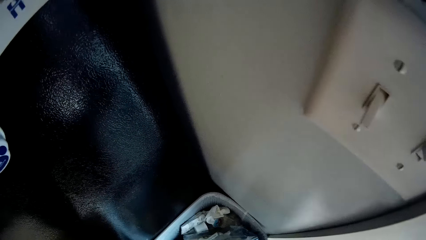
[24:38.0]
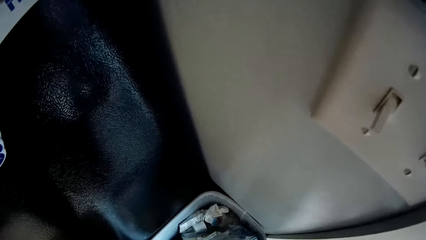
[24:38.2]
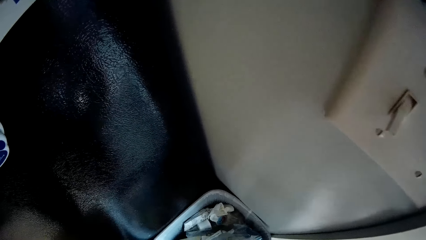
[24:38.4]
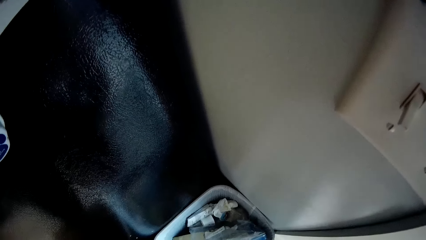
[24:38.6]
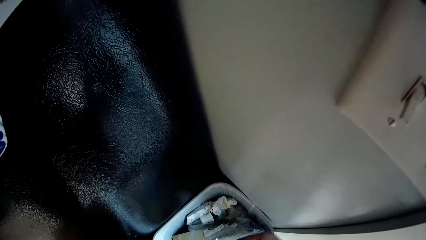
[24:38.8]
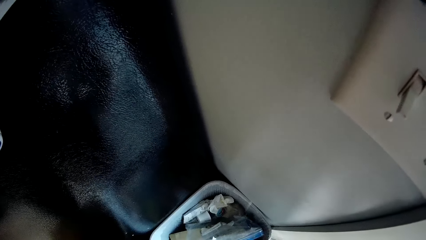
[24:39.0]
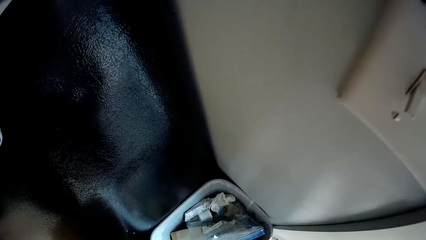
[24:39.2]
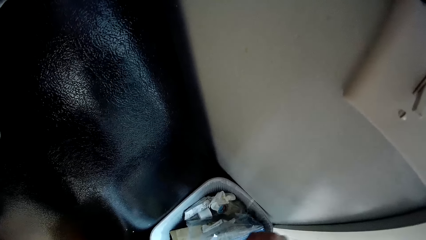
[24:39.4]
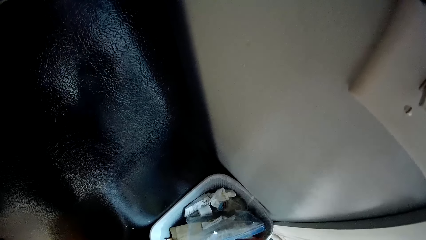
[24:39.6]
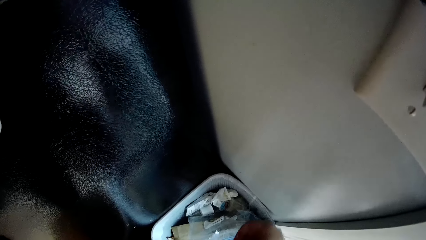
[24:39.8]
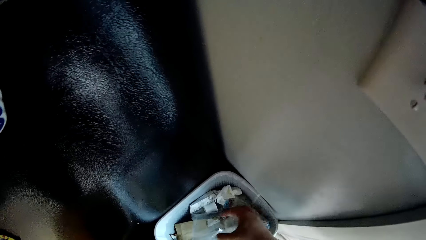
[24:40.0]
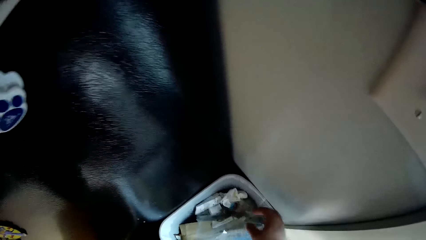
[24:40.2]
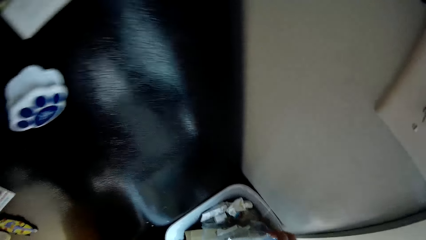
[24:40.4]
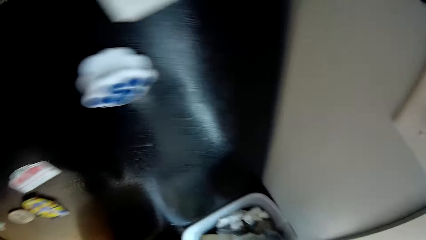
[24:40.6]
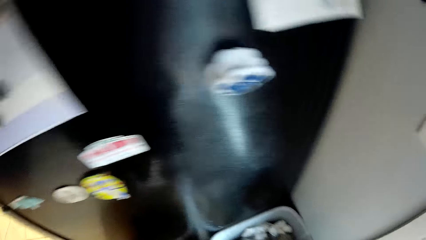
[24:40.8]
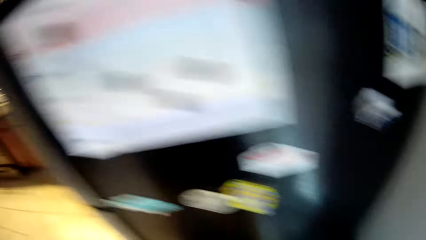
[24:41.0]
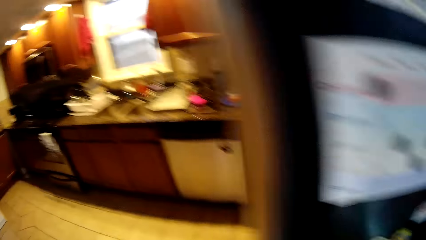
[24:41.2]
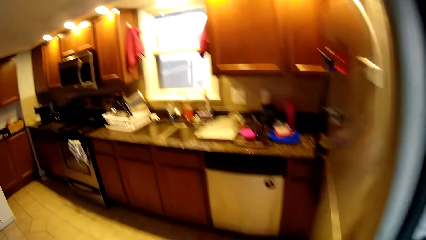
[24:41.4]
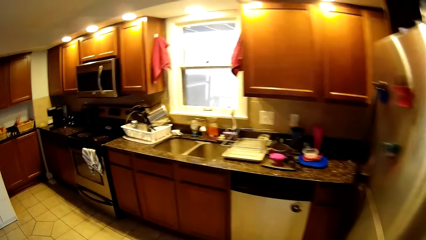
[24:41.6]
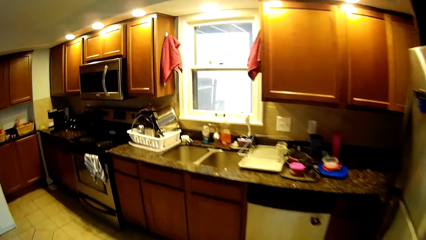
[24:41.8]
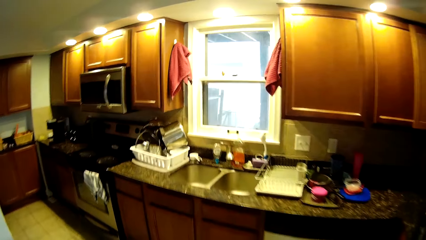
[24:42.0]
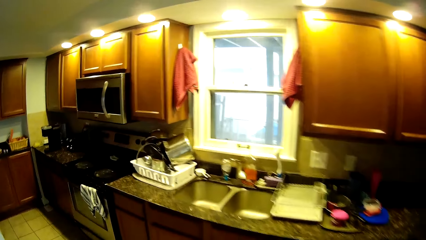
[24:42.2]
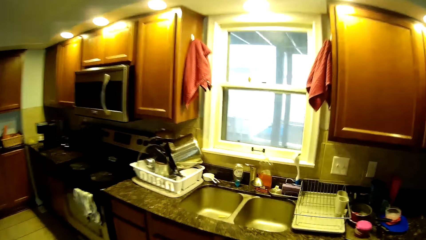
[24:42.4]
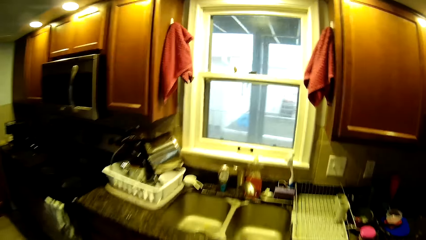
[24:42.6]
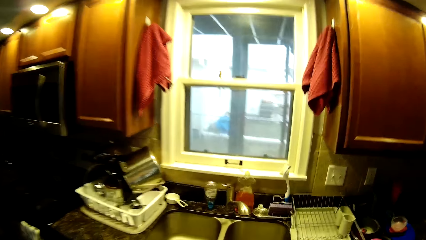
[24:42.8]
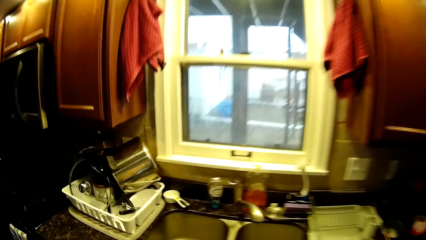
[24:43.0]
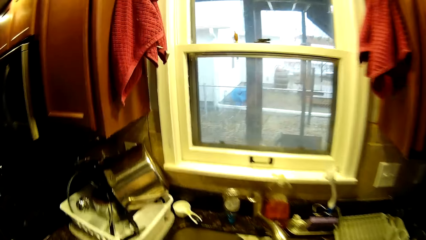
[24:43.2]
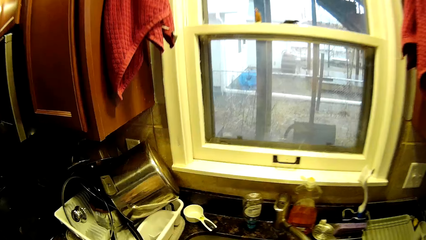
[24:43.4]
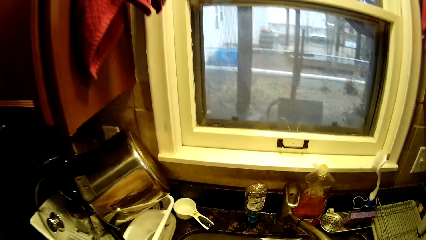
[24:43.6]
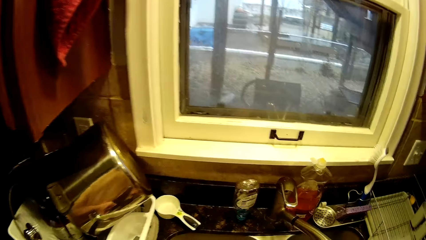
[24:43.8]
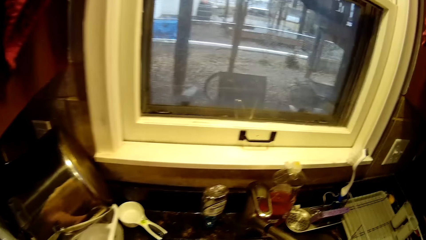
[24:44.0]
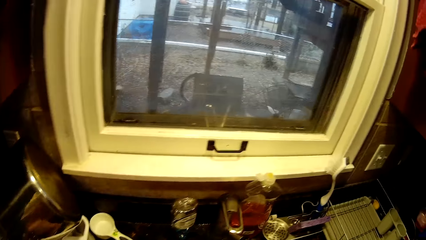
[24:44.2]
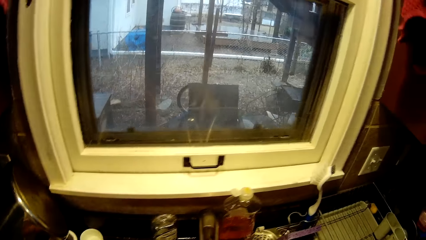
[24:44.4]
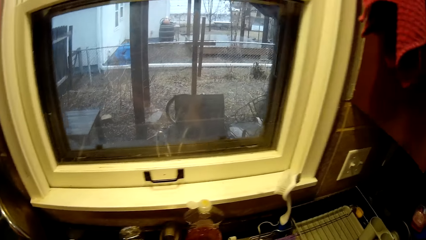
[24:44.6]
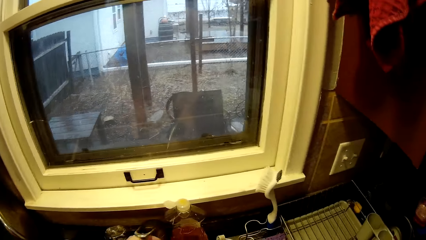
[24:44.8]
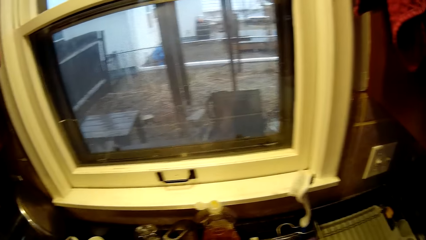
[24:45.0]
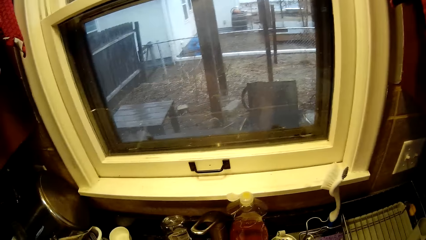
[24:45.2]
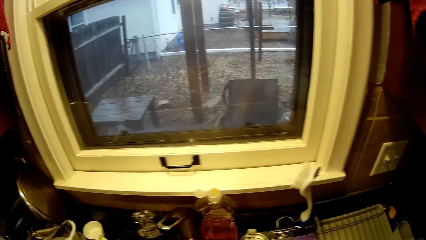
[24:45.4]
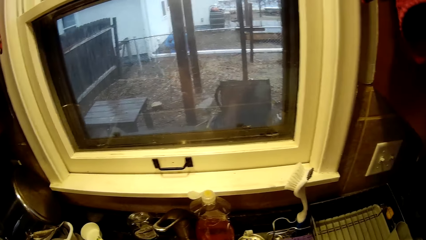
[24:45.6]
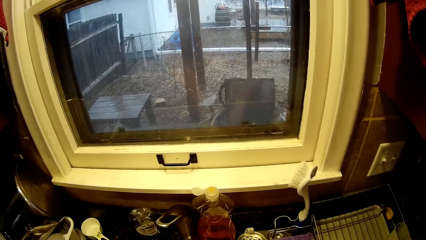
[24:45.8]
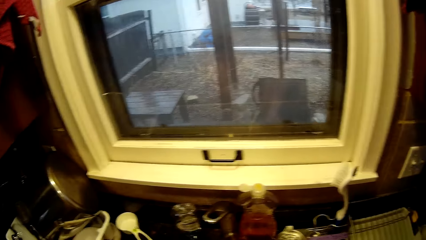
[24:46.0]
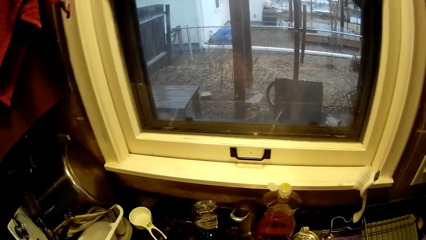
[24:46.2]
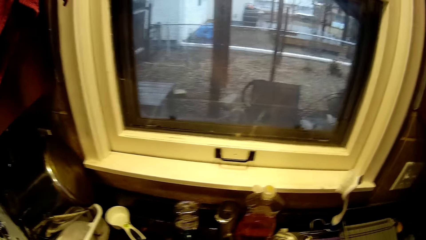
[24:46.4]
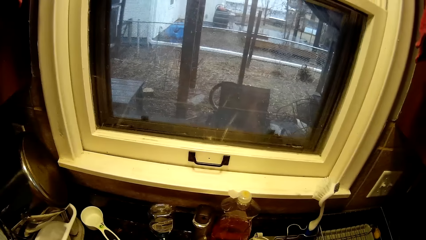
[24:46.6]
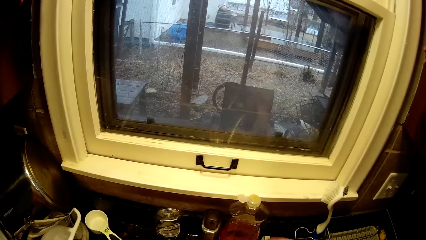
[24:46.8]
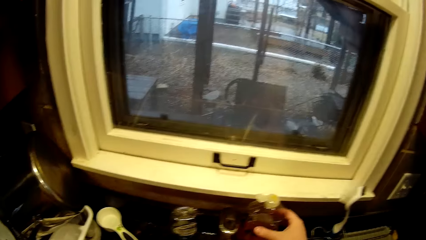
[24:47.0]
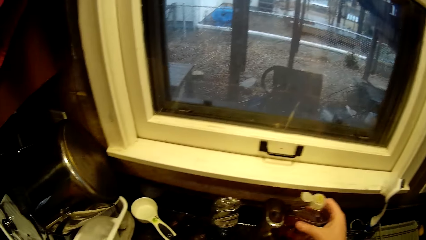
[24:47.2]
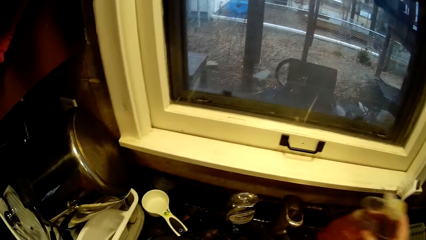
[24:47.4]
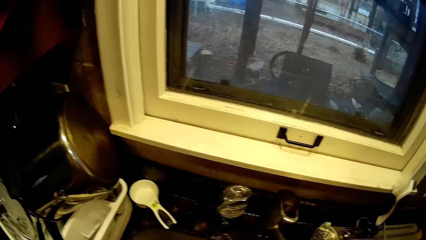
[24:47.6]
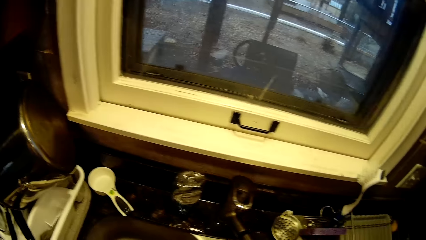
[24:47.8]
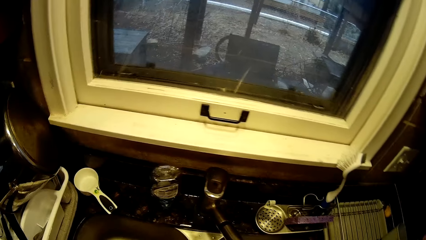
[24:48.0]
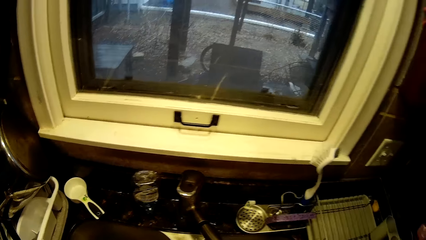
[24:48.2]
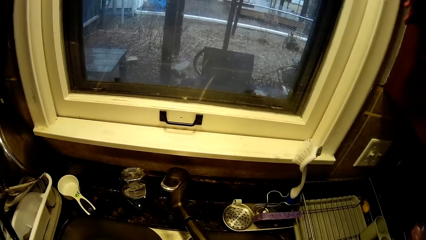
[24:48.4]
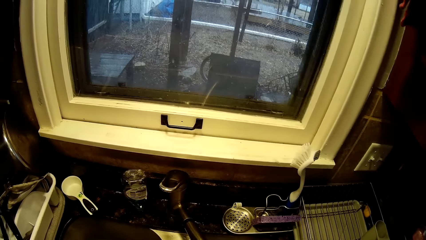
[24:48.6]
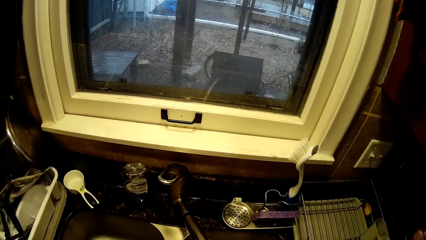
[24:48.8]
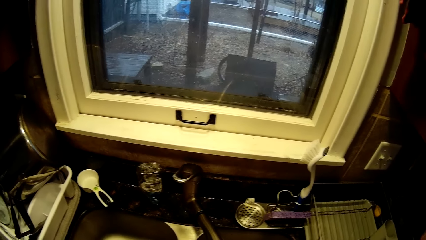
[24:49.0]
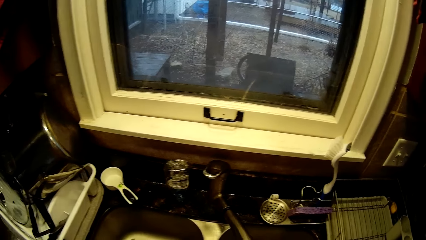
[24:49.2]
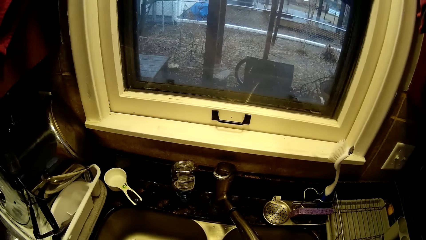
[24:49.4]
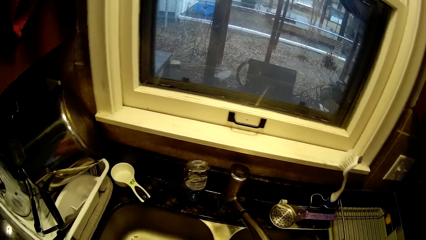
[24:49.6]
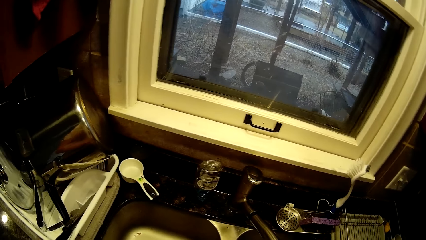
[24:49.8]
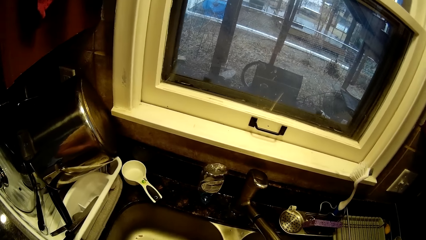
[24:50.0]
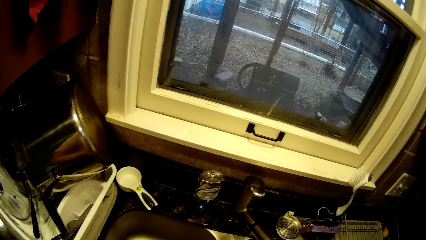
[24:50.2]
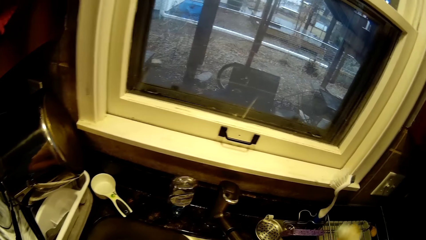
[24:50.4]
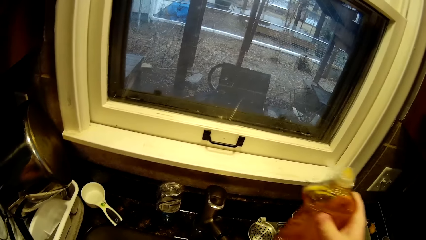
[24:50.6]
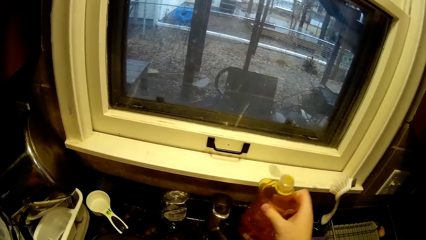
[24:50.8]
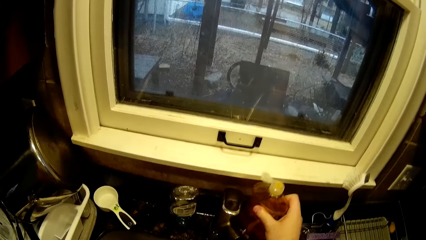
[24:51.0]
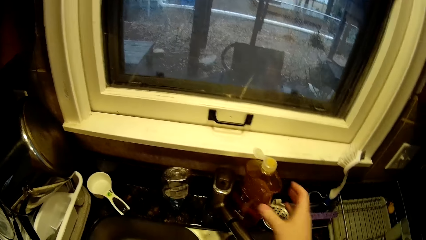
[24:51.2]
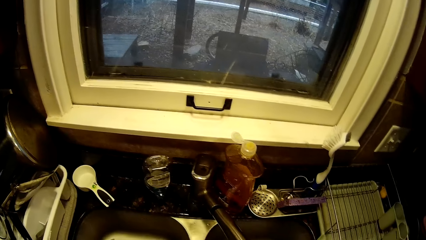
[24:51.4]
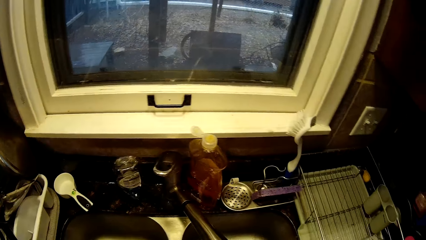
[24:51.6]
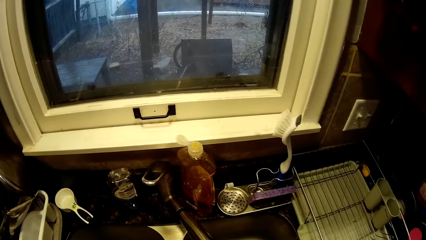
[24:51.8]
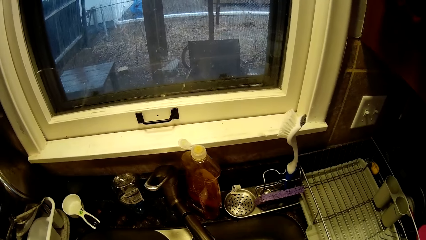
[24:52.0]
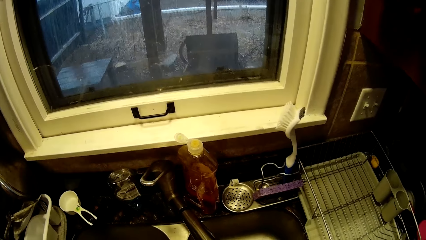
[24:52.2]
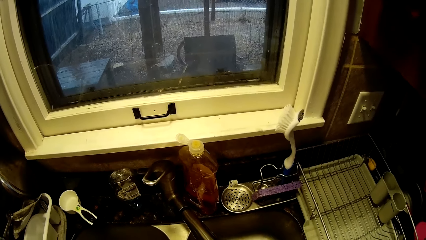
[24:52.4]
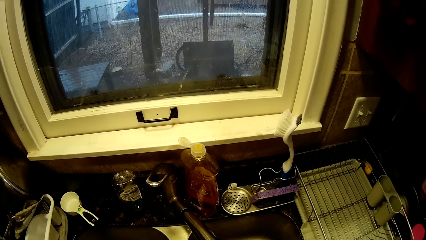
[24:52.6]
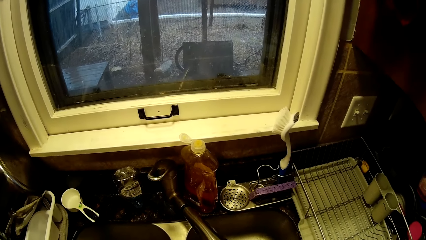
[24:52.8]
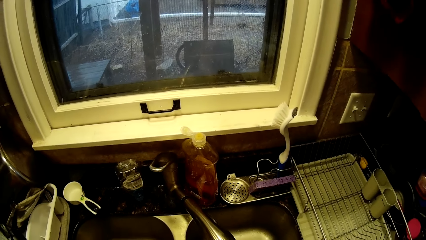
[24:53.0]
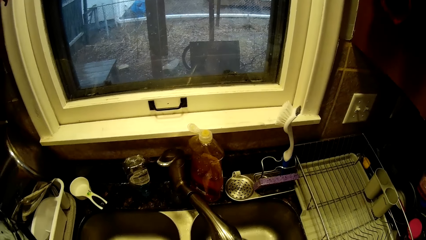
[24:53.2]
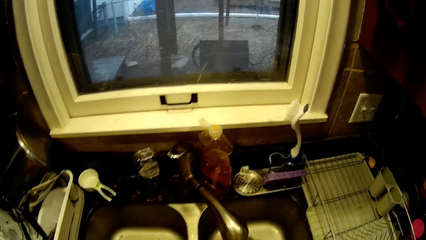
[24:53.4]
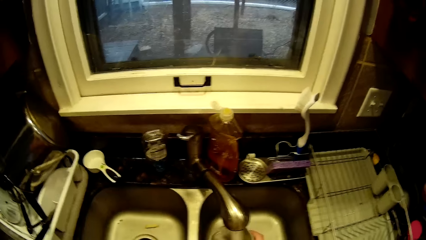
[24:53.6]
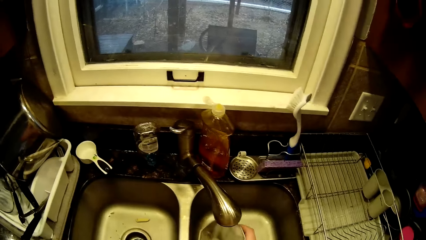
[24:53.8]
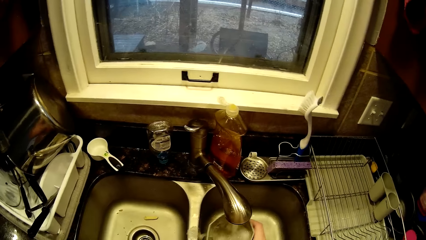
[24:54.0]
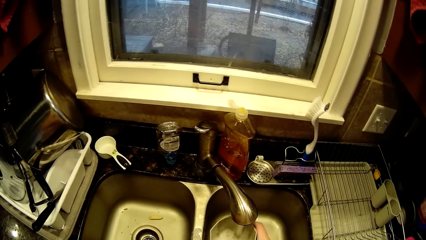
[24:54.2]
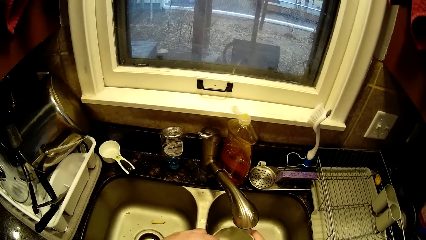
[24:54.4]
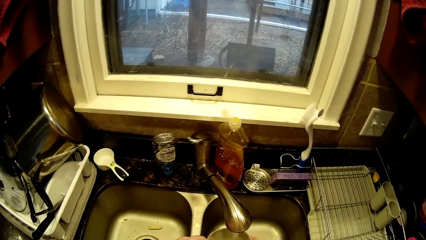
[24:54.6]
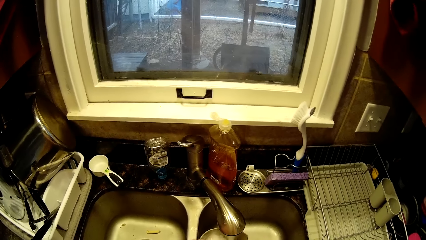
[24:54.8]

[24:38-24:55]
The camera wearer places something in the sink. They turn on the tap. They pick up the dishwasher soap on the counter top. They return the soap on the counter. They wash the cup.
